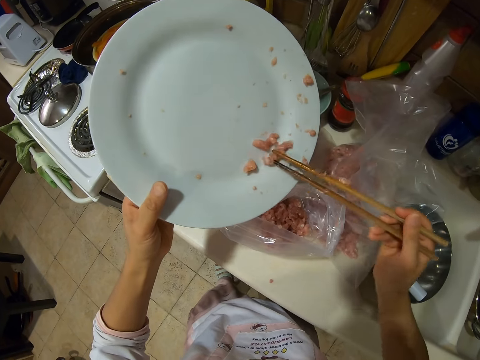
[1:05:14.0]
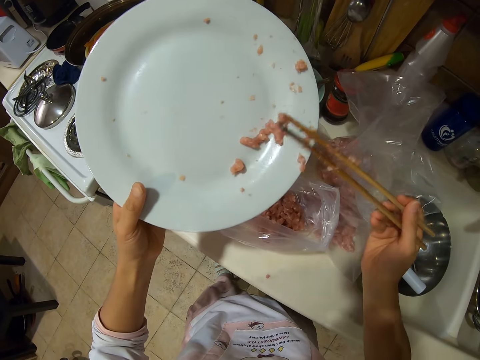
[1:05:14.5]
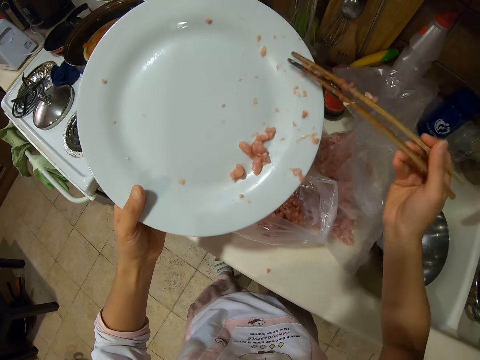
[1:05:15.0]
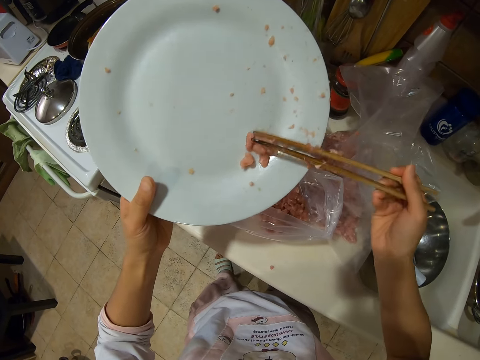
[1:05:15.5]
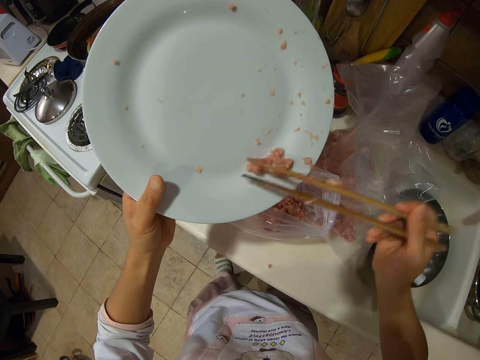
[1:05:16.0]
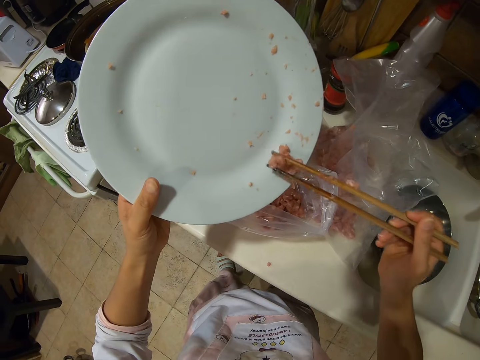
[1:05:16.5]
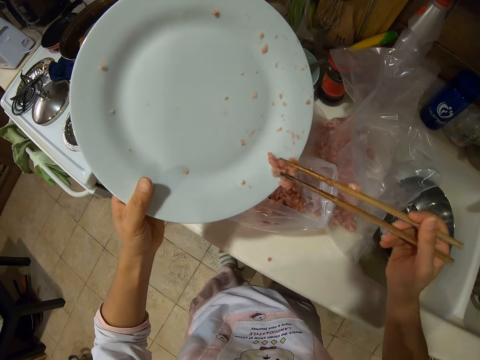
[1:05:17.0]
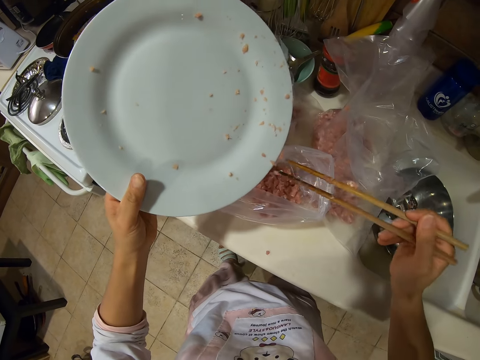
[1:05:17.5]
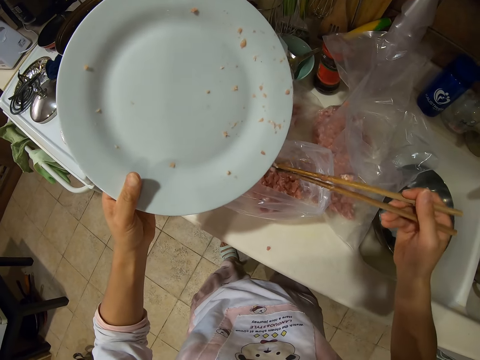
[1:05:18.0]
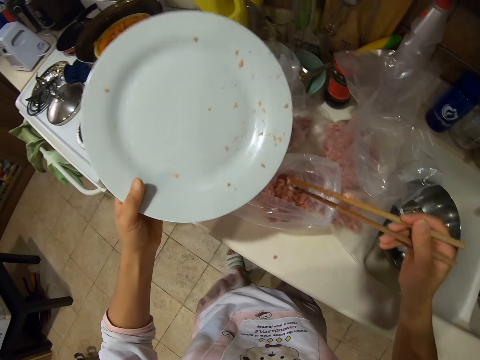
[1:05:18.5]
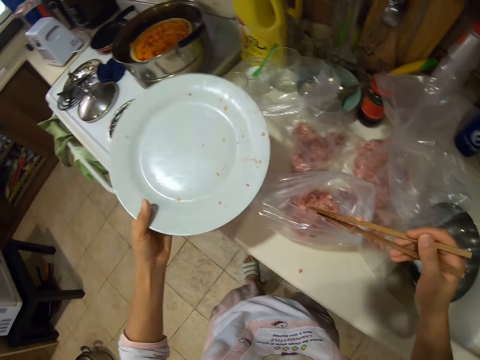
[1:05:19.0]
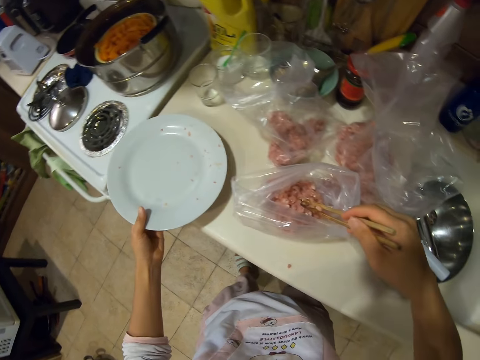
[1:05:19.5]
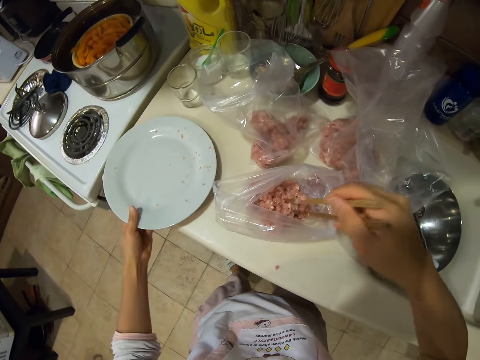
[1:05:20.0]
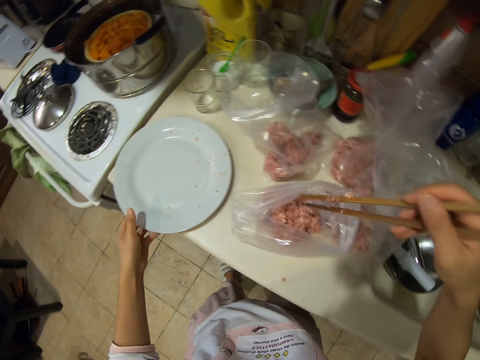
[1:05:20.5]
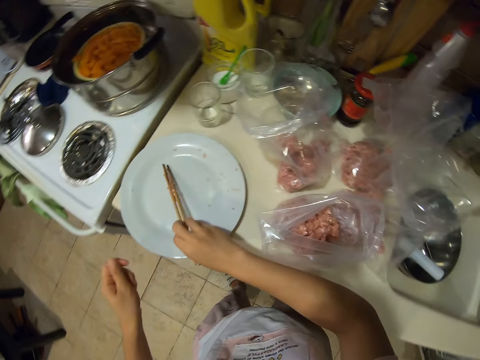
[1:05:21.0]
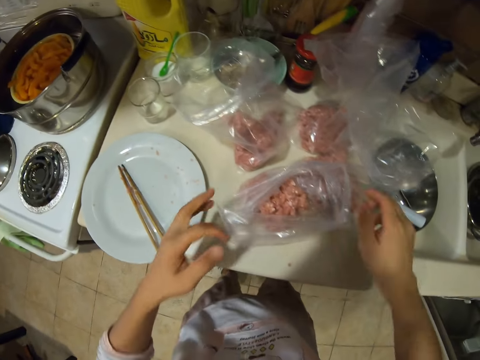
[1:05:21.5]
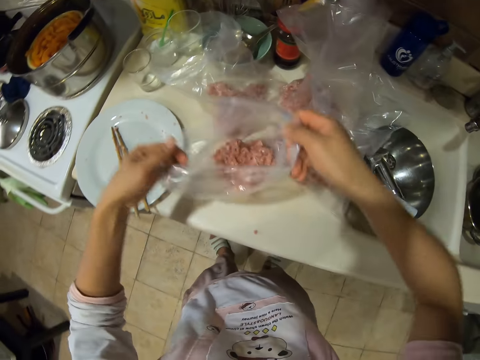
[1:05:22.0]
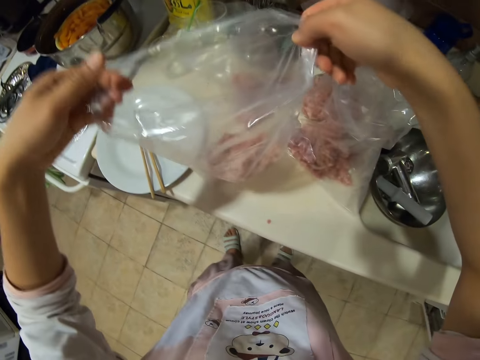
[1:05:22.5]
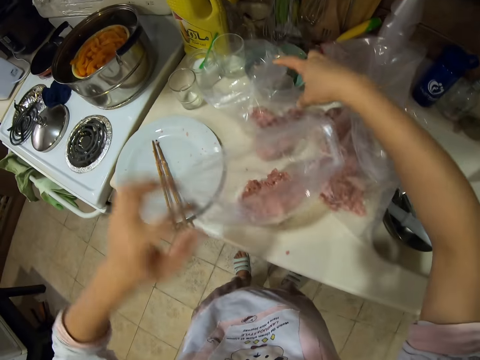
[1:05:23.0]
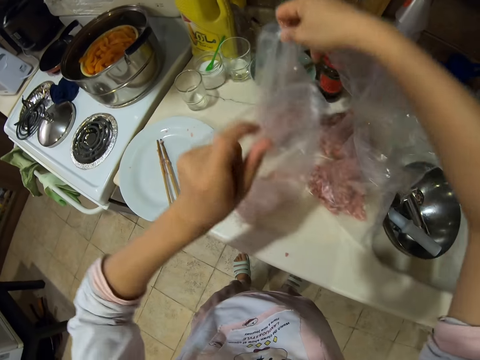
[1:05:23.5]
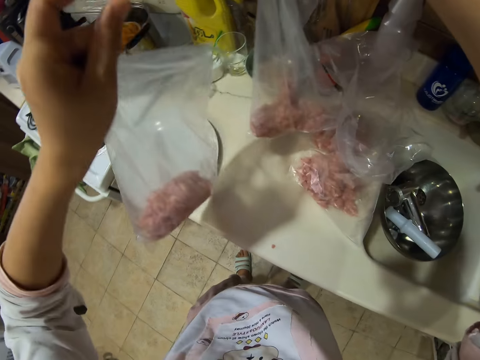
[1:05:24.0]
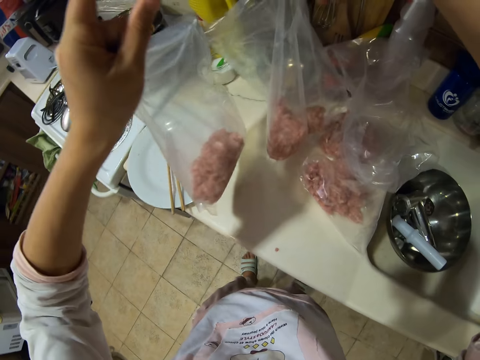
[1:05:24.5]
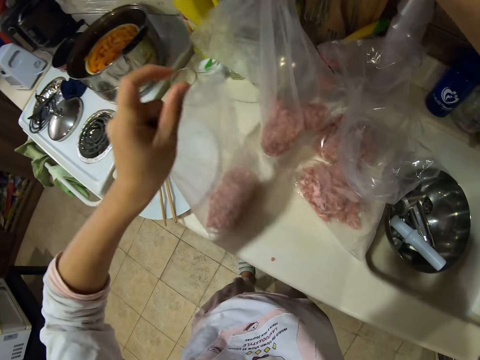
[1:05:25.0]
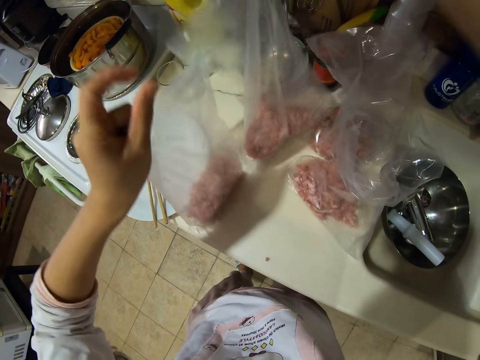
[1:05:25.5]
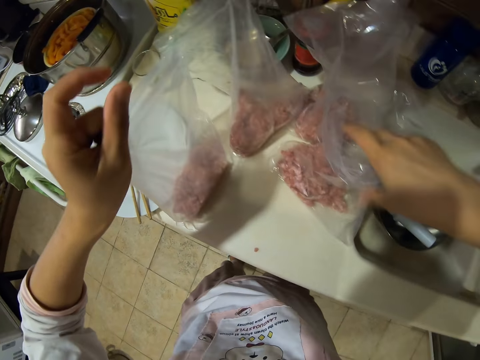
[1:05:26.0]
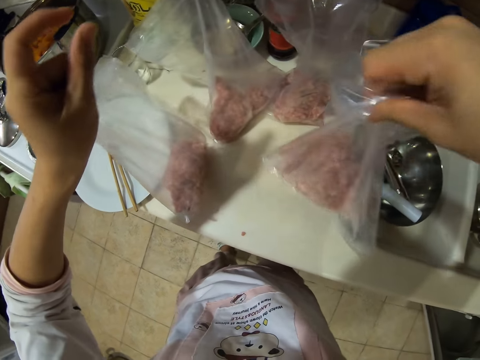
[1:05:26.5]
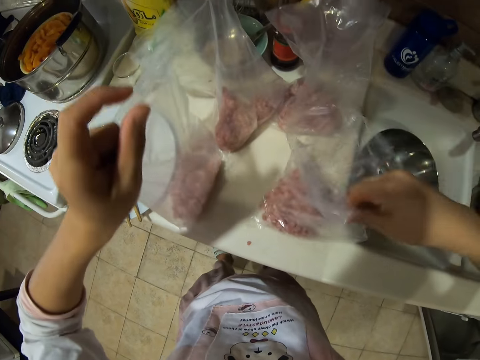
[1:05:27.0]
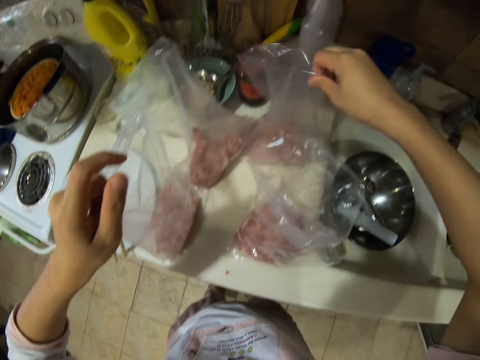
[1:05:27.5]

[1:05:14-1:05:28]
The camera wearer puts the plate on the table or cabinet. They put the chopsticks on the plate. They lift the papers on the table with minced meat. They stretch the nylon papers. They lift the nylon papers. They talk.

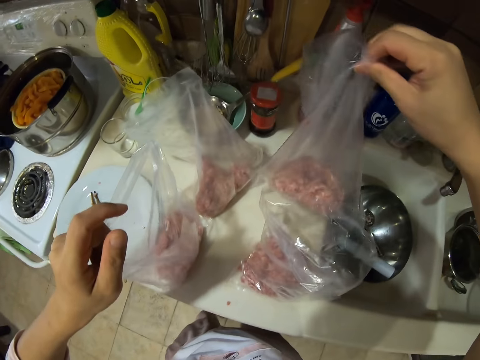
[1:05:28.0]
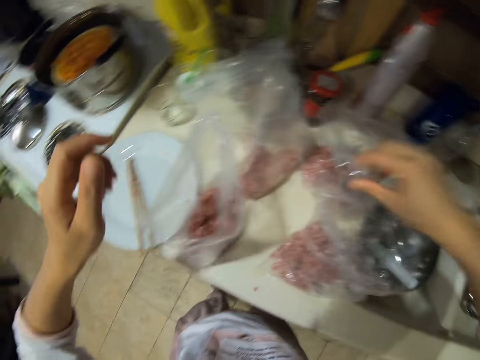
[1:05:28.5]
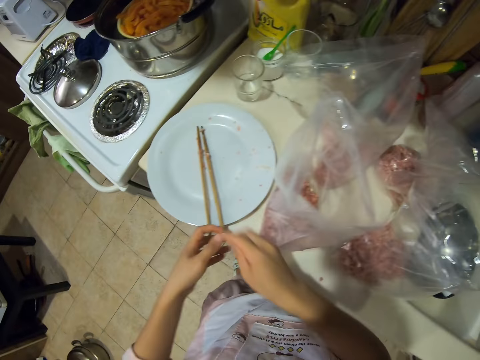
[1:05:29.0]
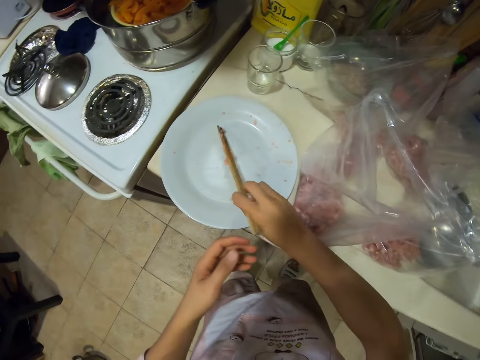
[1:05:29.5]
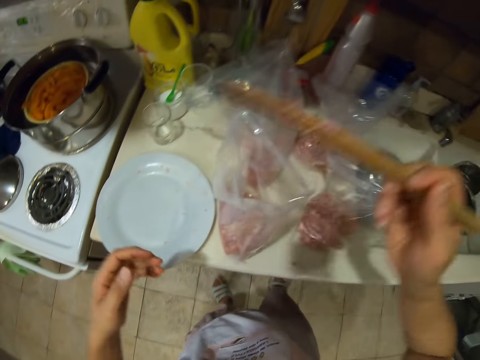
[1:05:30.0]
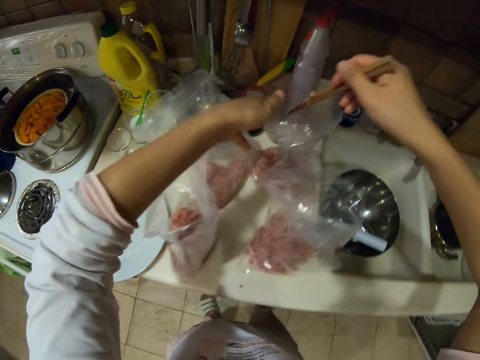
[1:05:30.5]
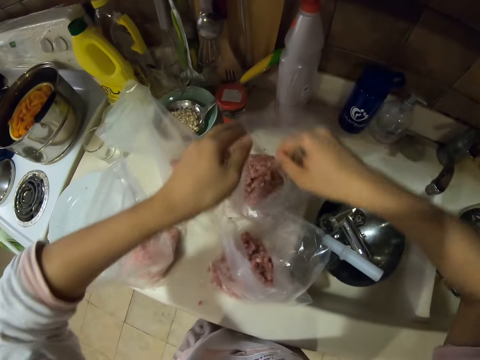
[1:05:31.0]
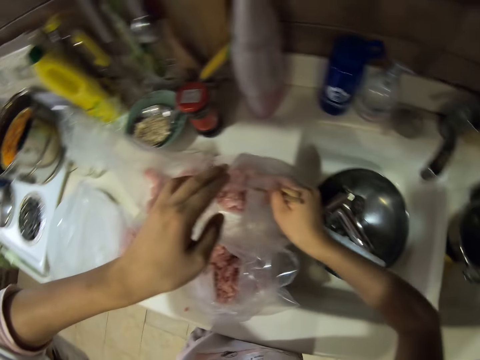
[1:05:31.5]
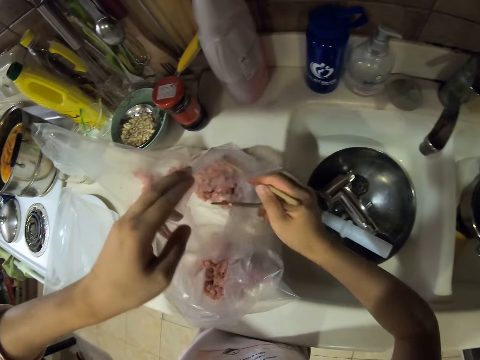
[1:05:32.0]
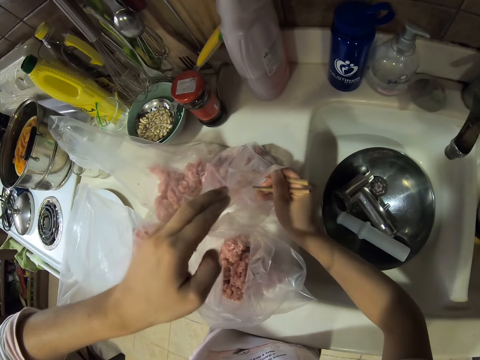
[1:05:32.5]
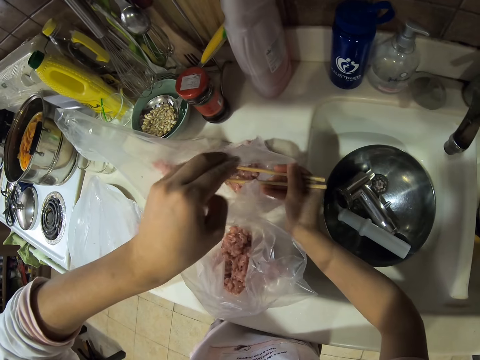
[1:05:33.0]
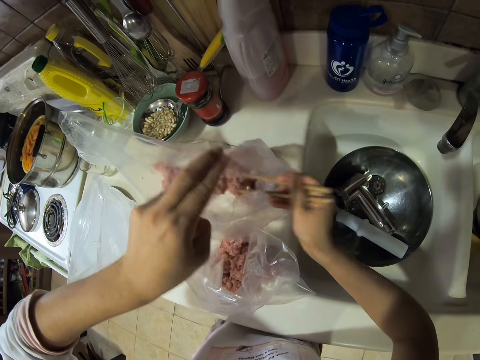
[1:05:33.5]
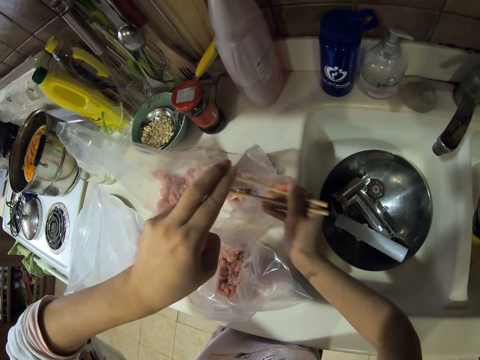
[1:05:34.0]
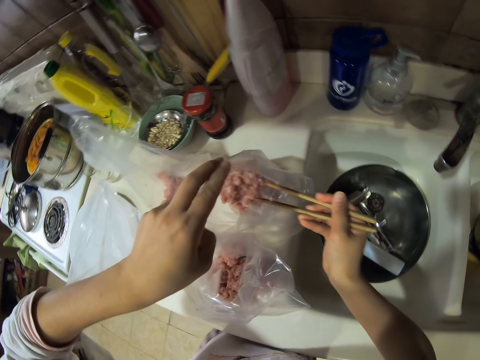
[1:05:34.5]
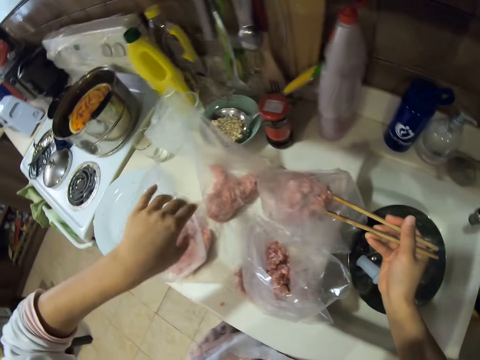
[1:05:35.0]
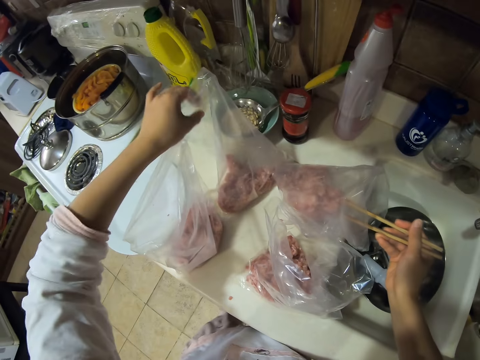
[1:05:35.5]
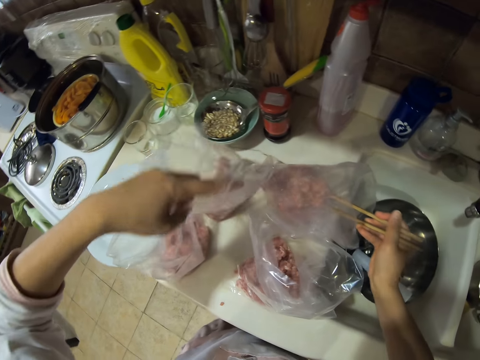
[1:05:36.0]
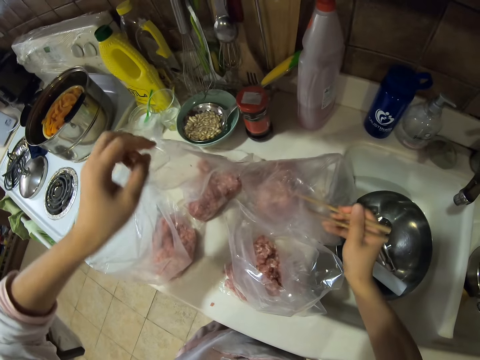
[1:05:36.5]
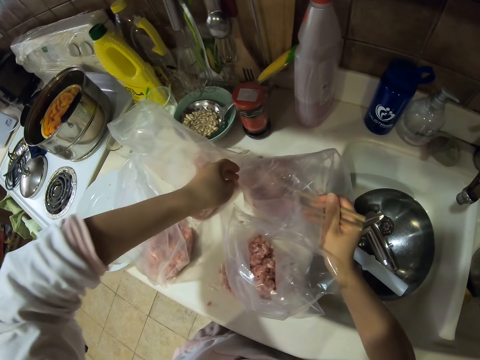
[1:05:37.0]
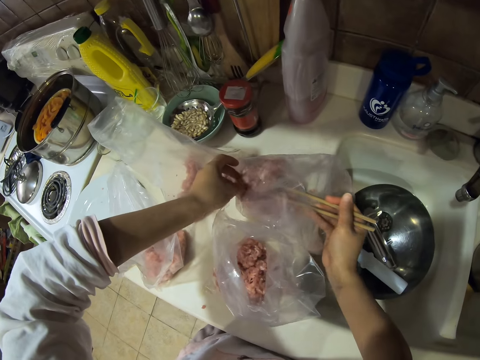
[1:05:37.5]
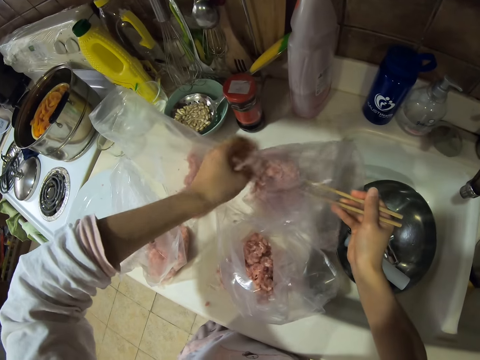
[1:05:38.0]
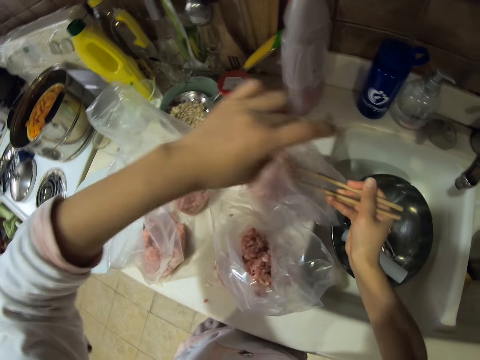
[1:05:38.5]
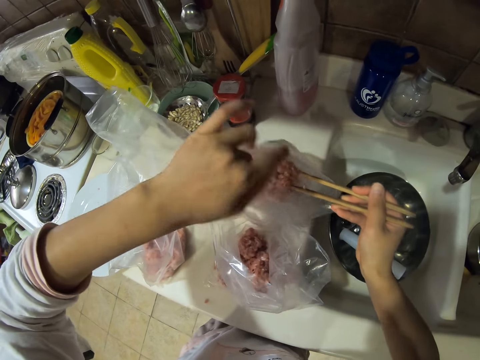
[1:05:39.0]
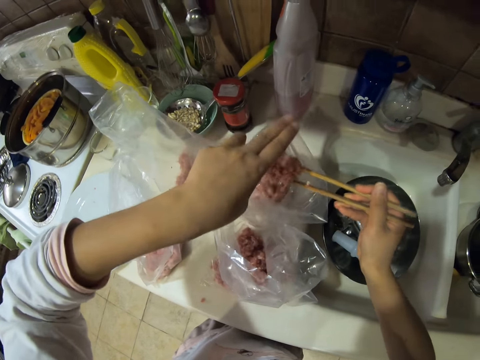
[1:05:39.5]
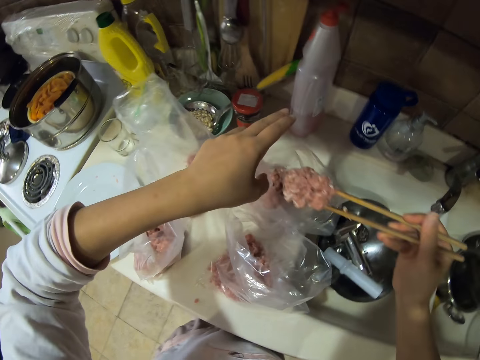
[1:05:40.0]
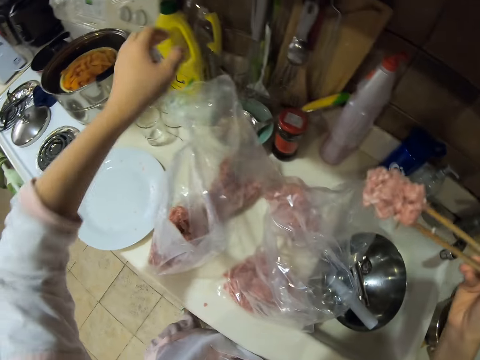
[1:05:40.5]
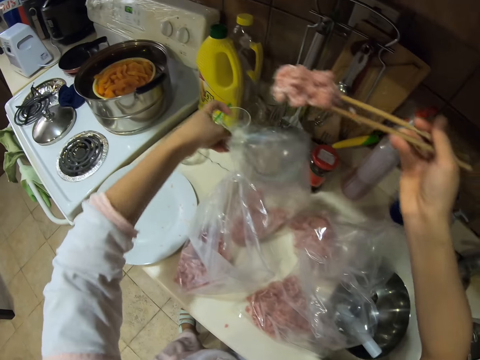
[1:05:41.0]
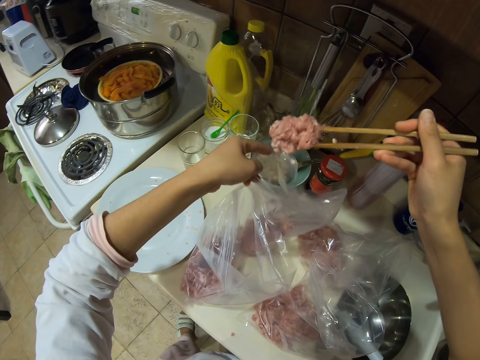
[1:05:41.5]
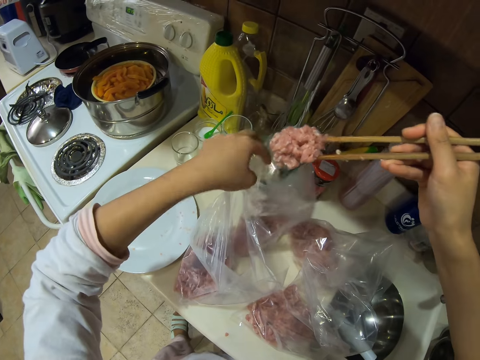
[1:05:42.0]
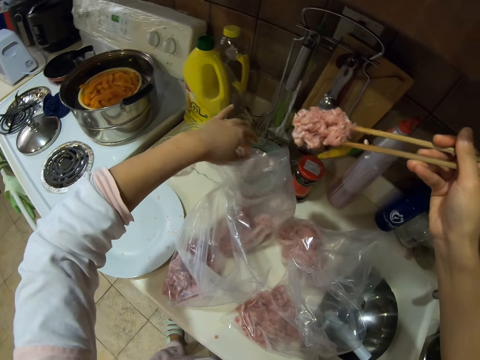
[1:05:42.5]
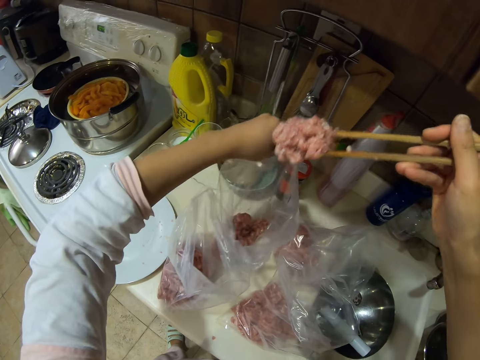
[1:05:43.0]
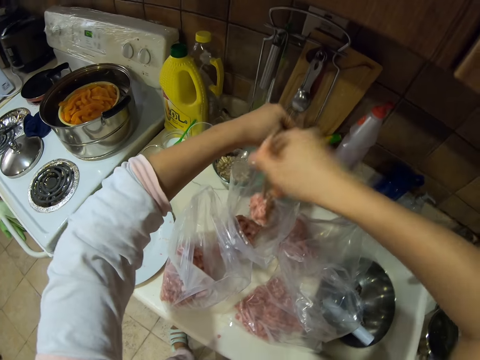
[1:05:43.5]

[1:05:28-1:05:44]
The camera wearer picks up the chopsticks from the plate. They scoop minced meat from the paper with the chopsticks. They take meat in the nylon paper. They put the minced meat in a nylon paper on the table. They hold the nylon paper.
